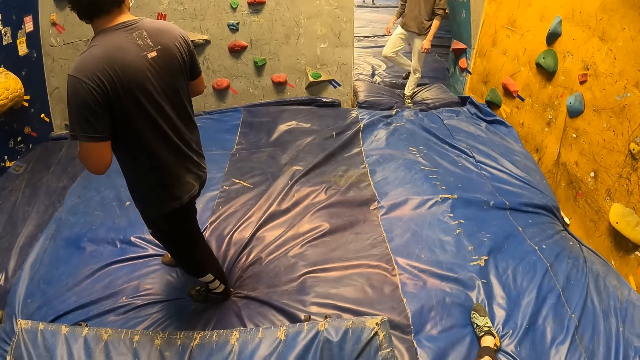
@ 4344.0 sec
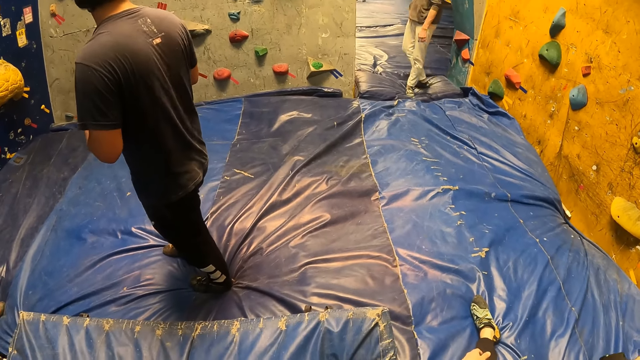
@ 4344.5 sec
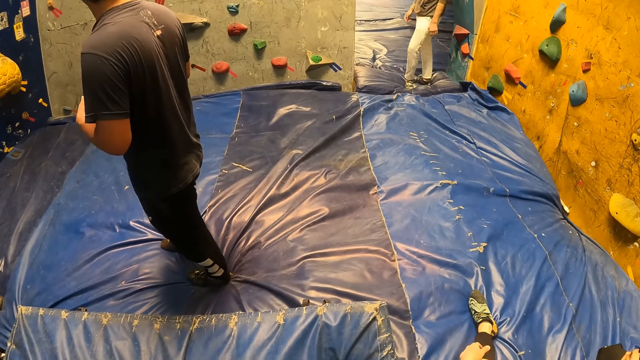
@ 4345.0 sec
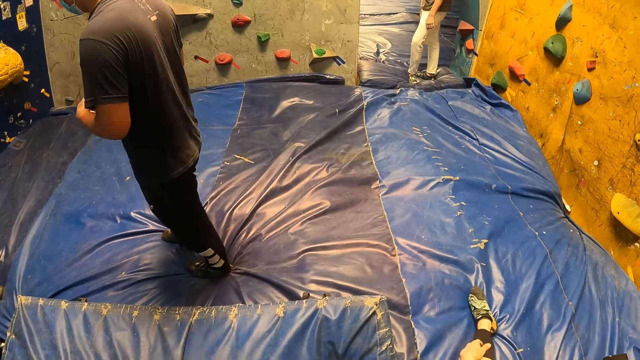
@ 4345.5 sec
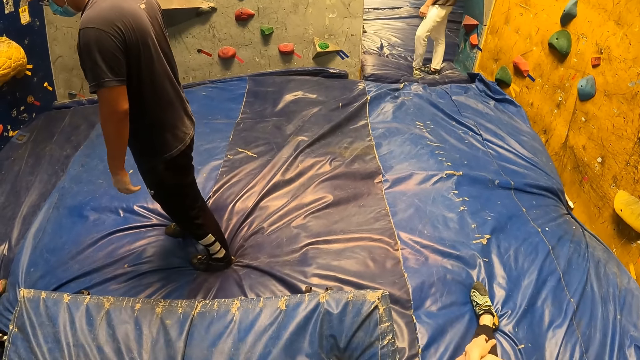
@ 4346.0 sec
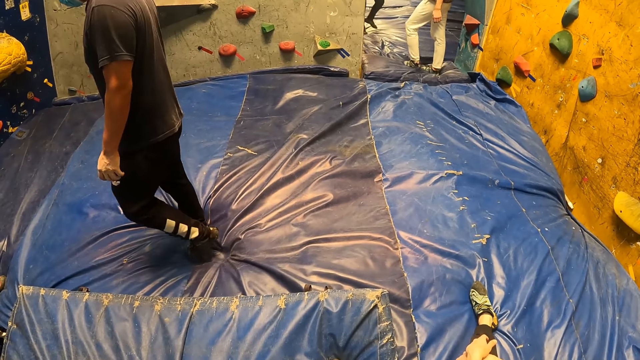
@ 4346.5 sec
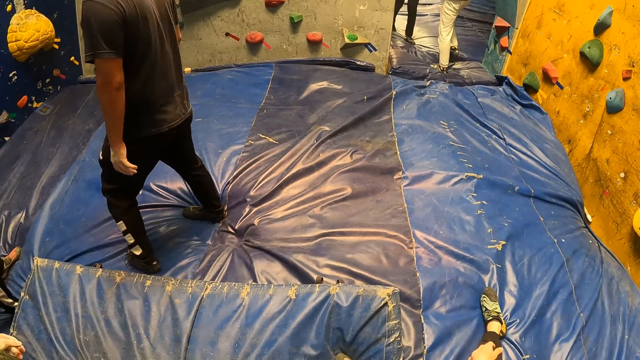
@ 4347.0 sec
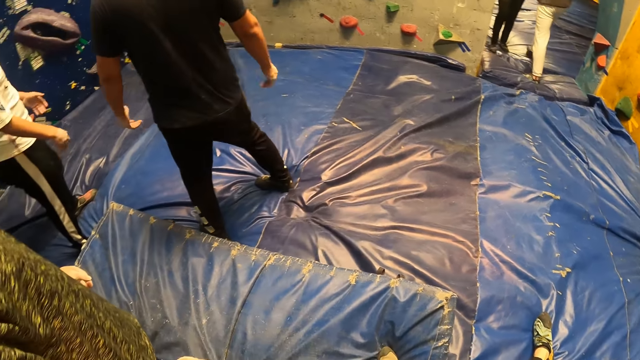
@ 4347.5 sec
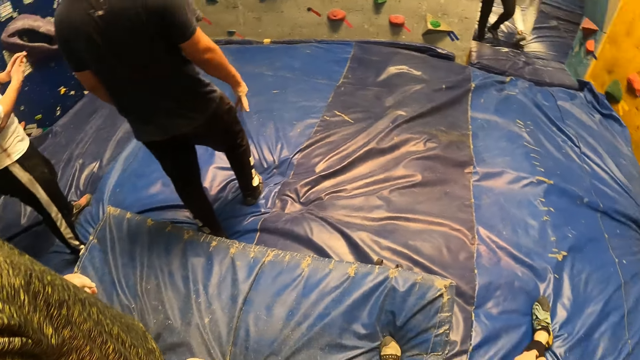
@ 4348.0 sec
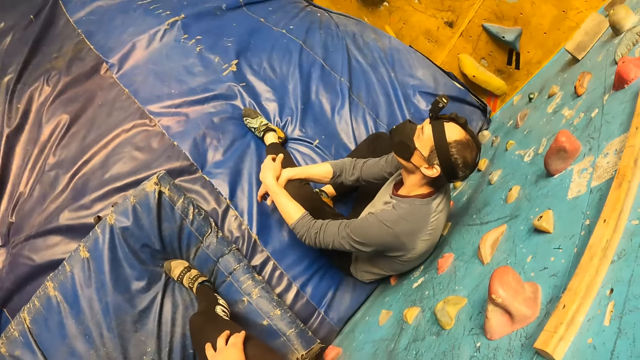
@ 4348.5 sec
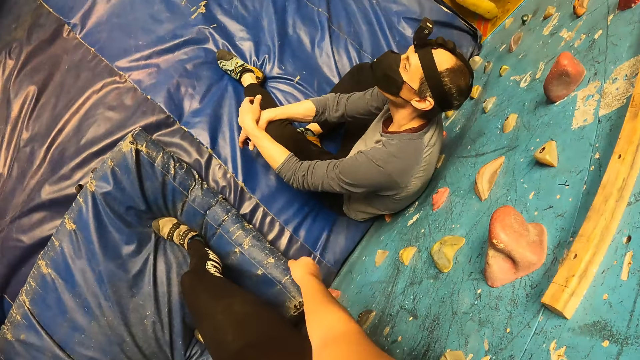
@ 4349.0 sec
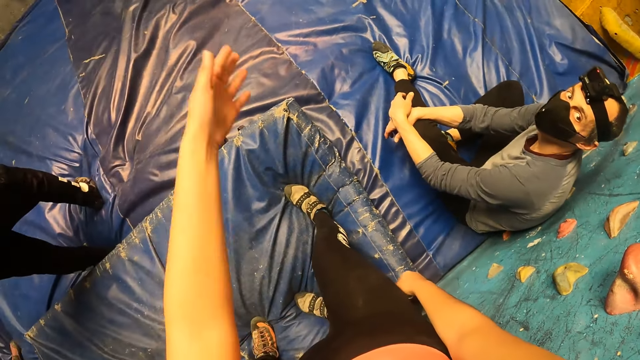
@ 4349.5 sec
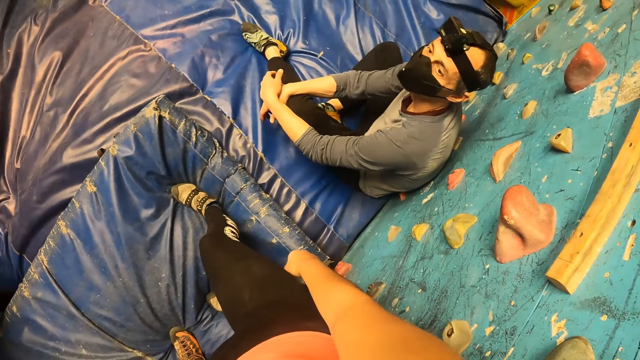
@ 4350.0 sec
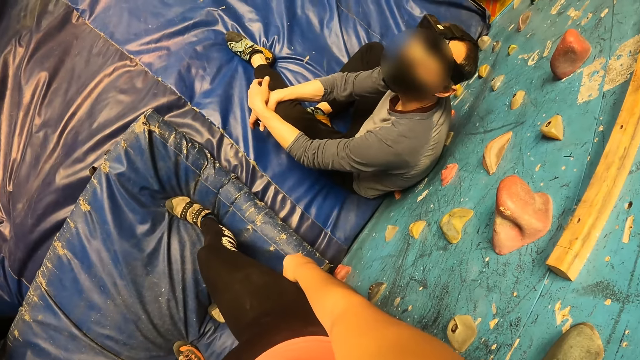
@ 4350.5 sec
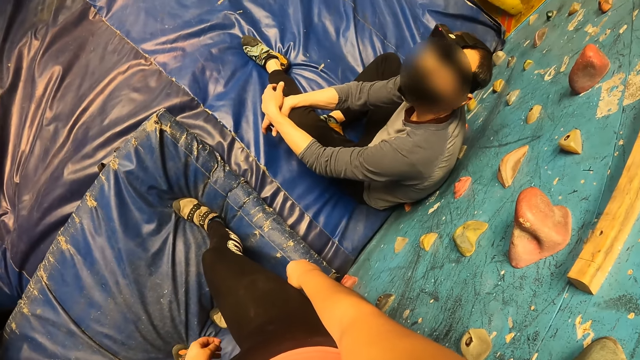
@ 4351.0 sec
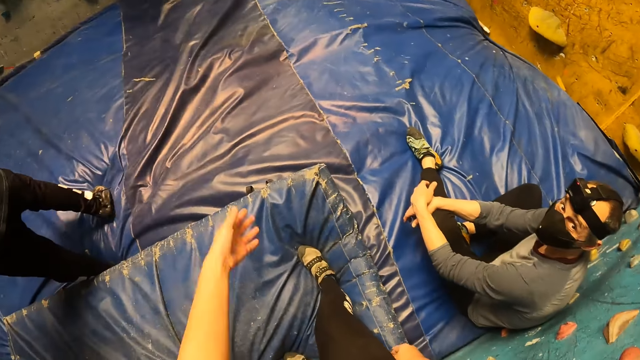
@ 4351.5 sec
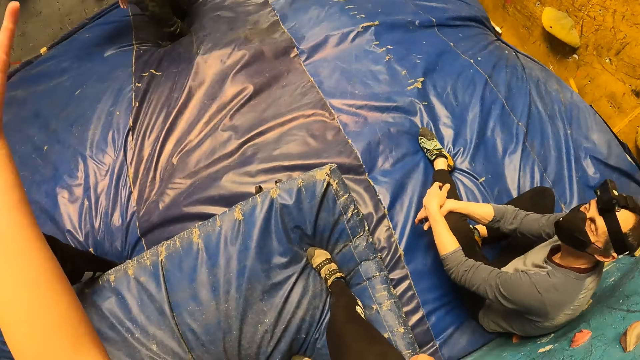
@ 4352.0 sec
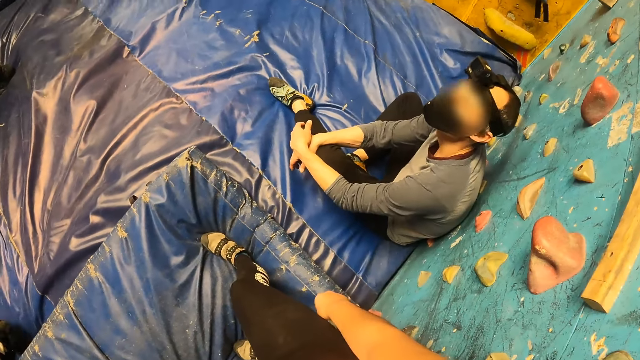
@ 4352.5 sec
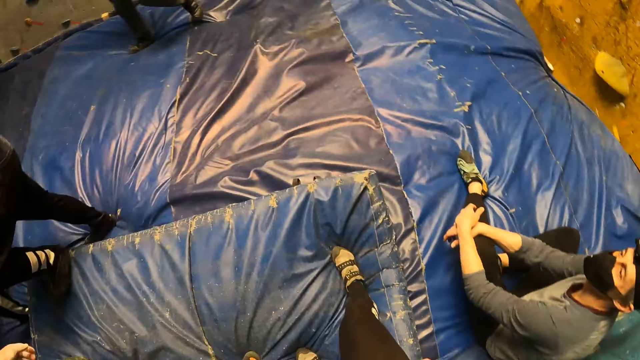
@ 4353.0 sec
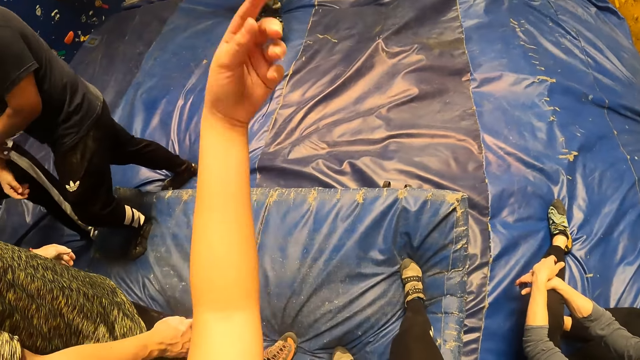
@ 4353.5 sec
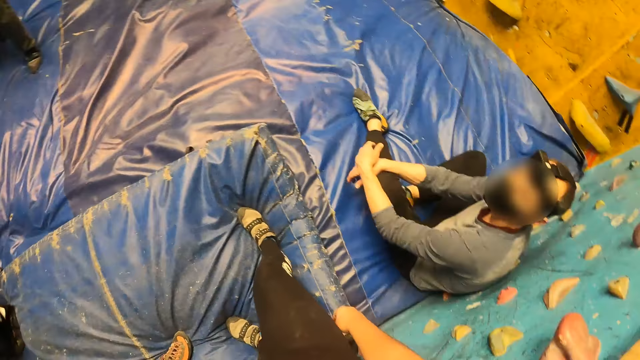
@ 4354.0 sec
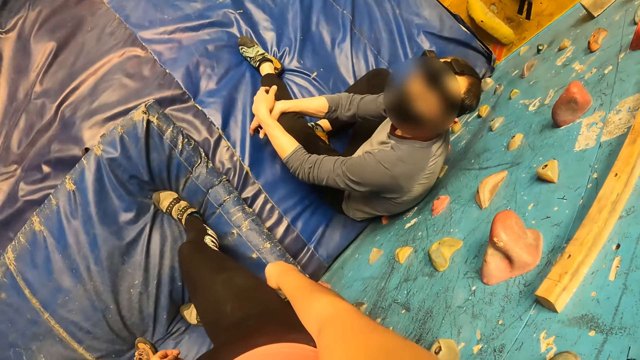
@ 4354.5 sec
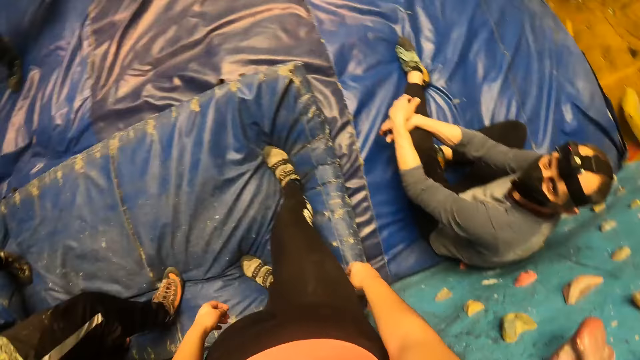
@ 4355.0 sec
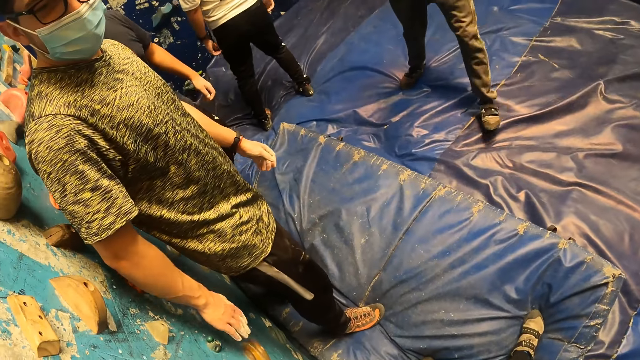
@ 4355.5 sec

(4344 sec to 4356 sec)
The camera wearer interacts with the man. They dialogue with the man.

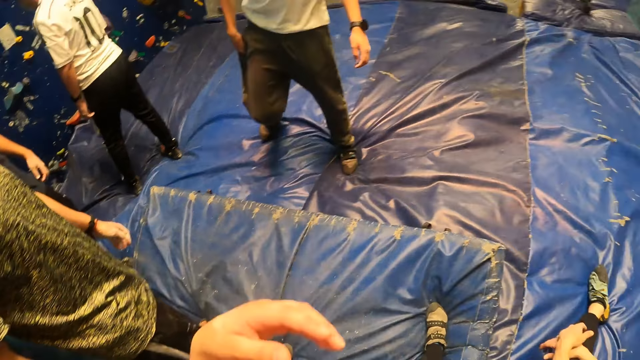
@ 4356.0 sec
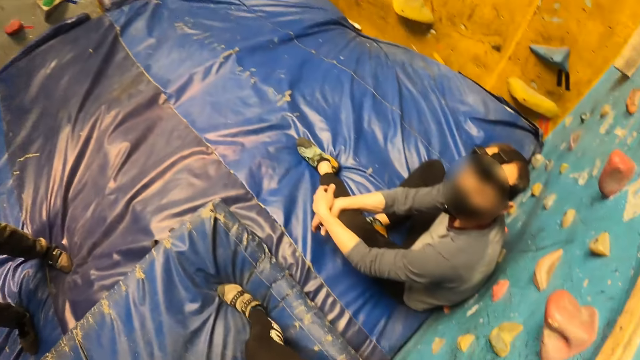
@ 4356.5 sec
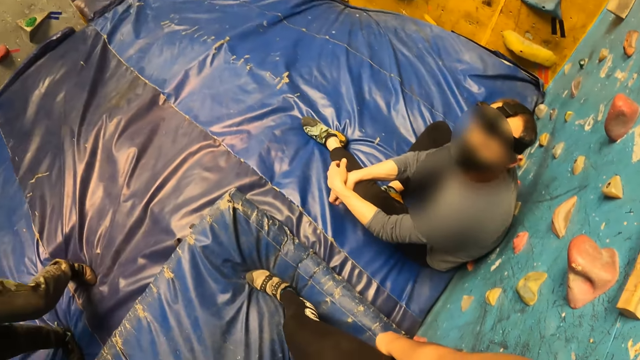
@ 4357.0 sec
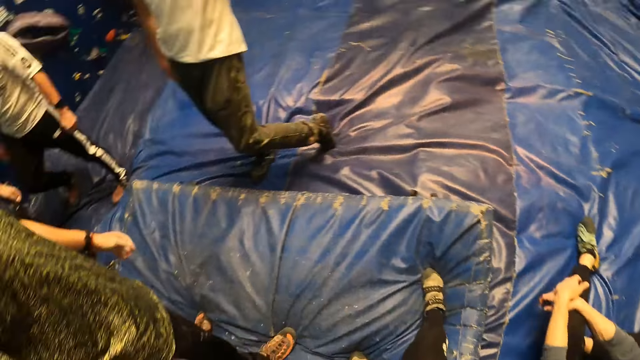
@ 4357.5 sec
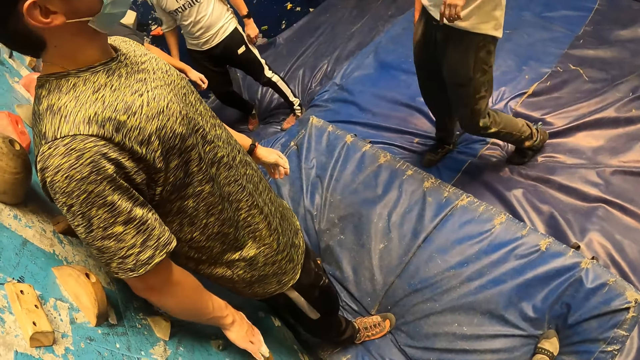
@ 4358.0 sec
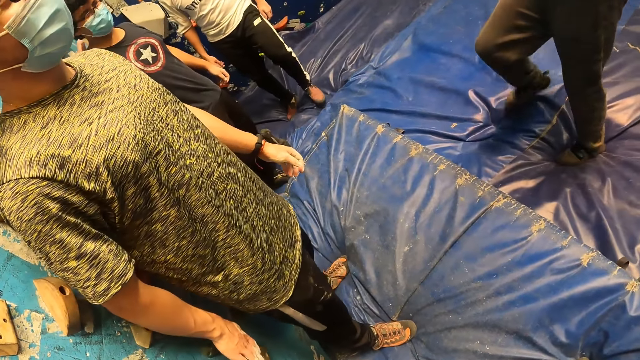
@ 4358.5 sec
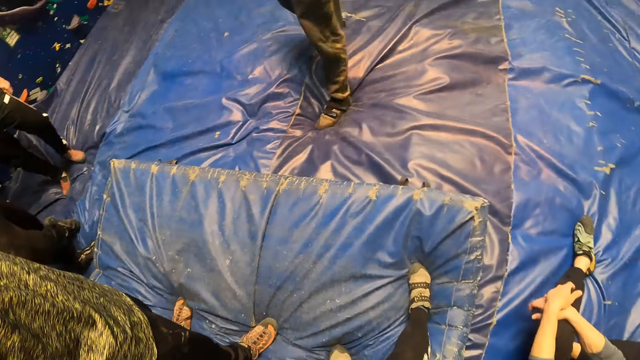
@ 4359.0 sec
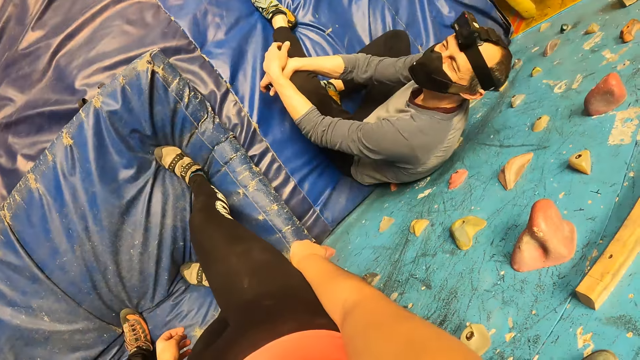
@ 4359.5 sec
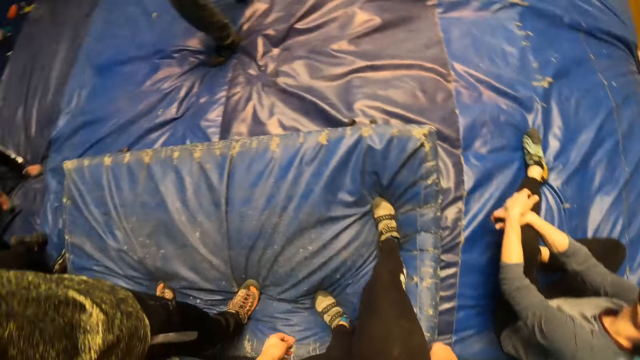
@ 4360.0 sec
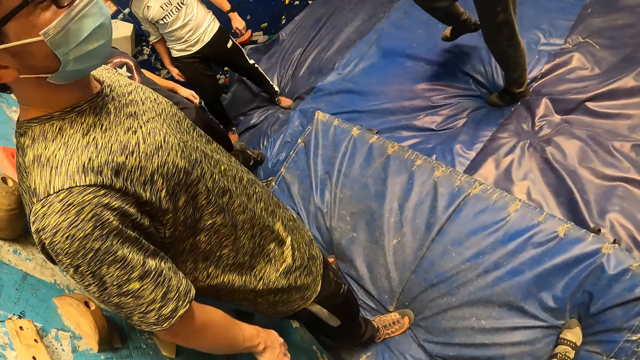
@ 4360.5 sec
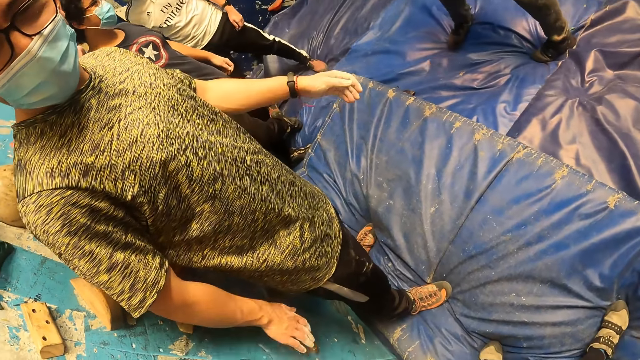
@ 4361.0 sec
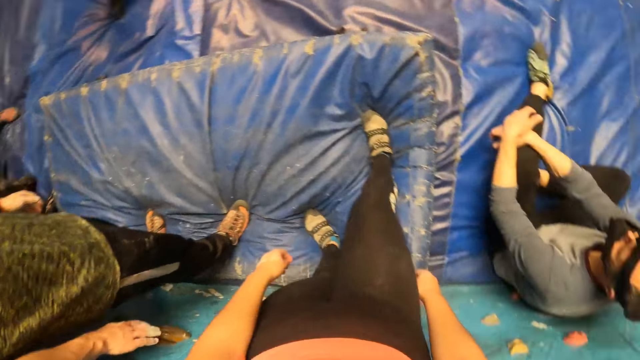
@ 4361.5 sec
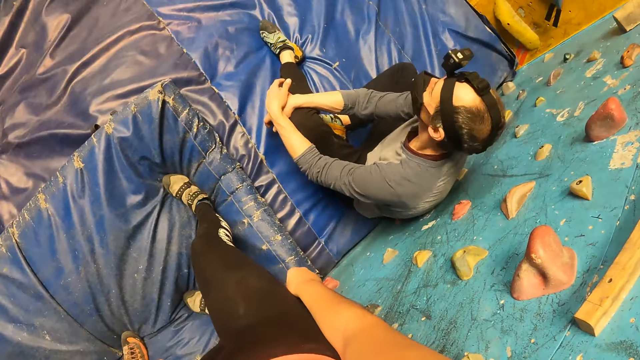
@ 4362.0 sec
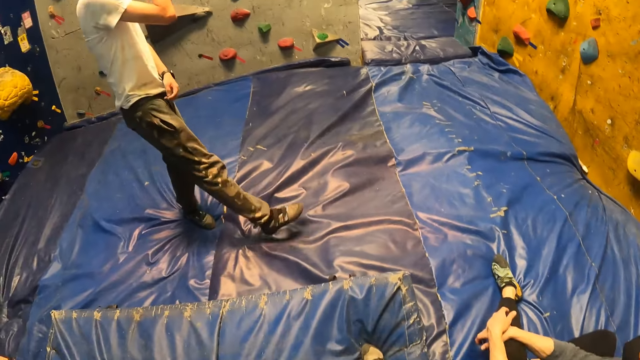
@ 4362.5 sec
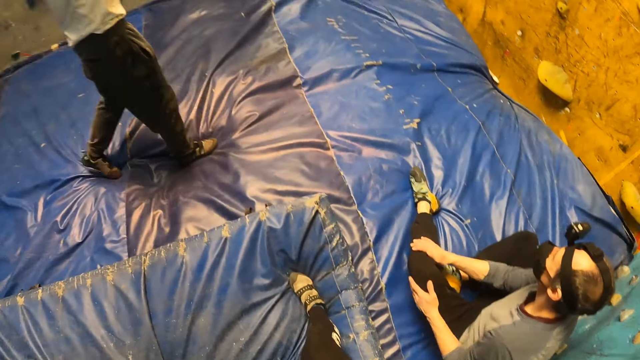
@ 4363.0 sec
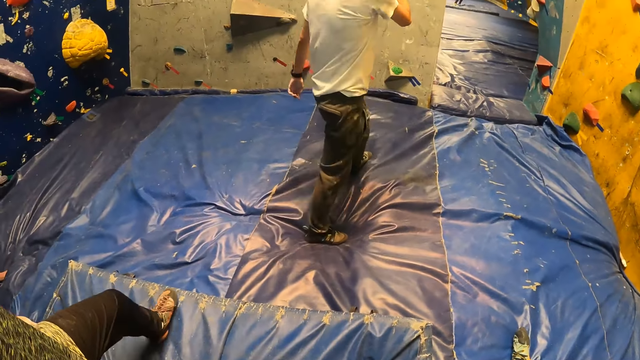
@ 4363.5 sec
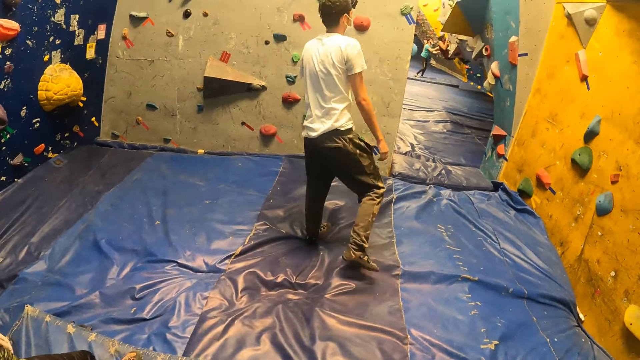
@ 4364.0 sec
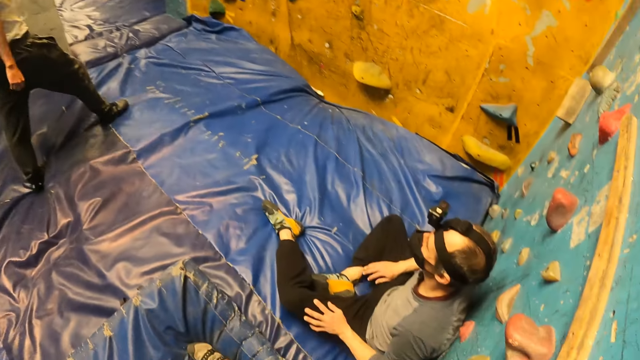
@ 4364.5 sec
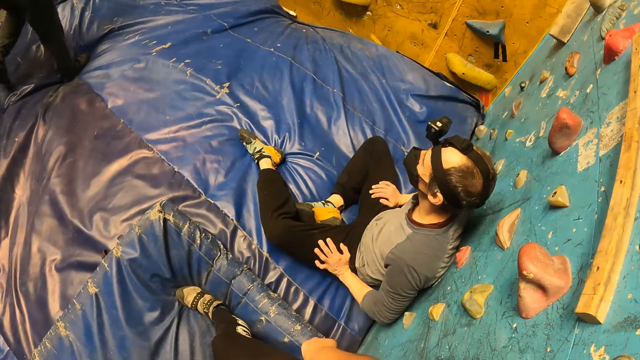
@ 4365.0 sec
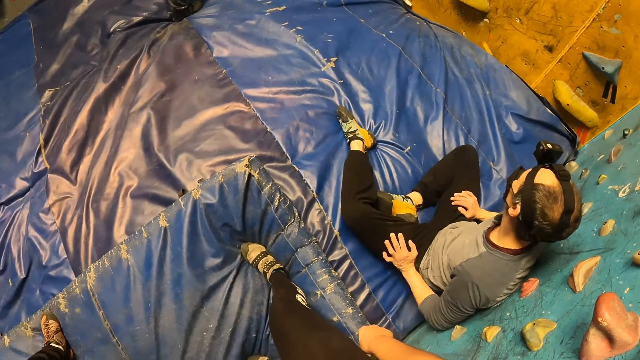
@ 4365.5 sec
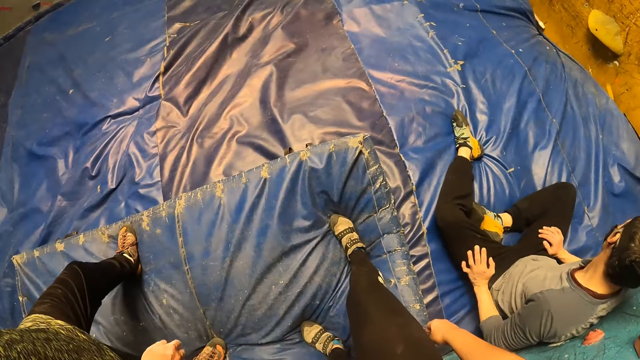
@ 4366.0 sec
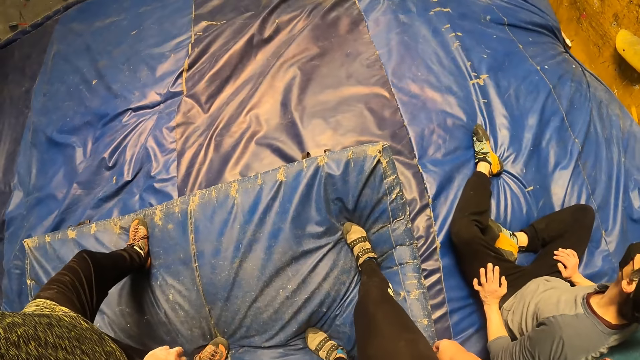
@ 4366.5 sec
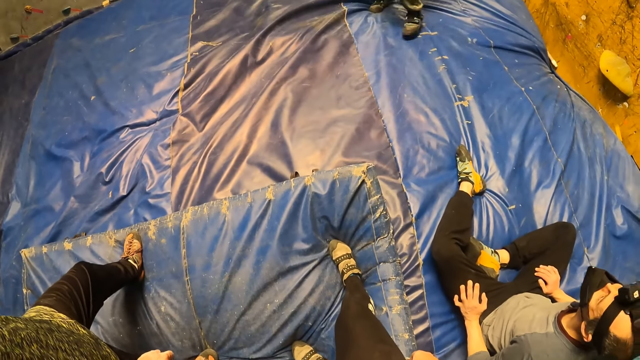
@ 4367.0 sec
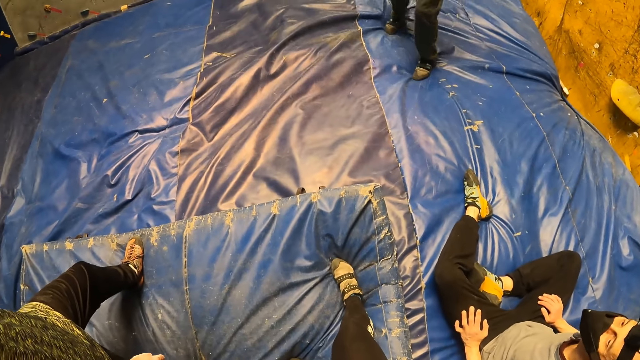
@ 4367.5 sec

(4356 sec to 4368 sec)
The camera wearer looks around the place.
